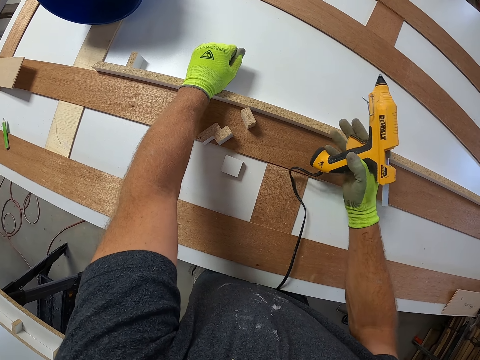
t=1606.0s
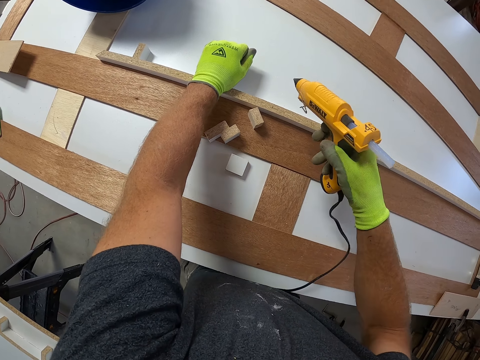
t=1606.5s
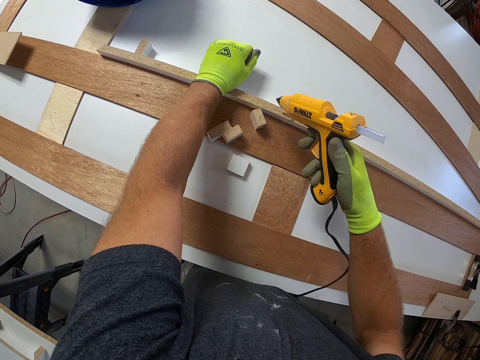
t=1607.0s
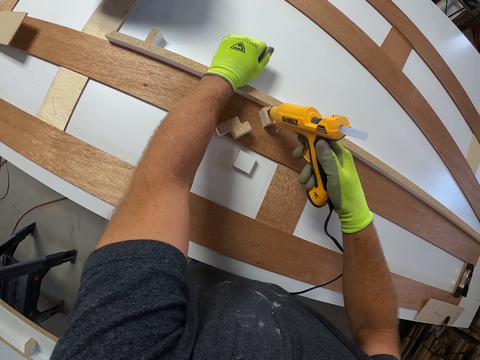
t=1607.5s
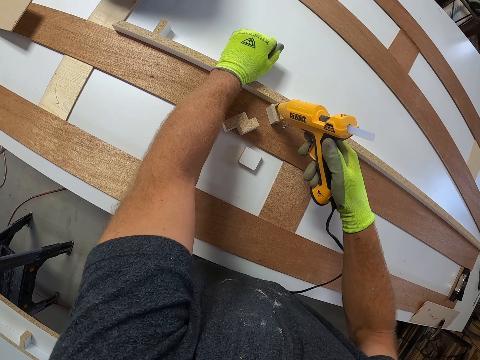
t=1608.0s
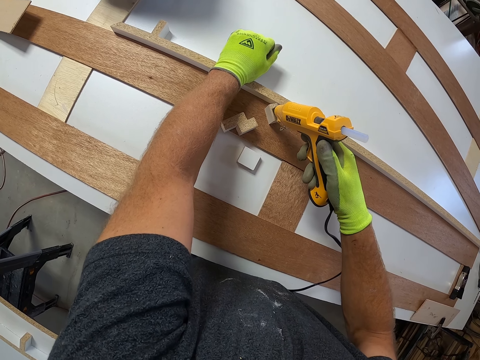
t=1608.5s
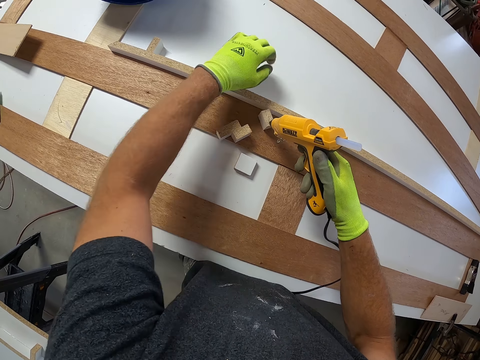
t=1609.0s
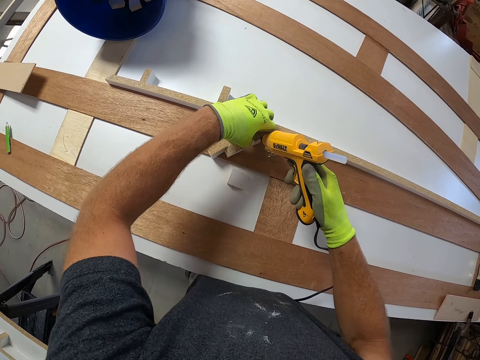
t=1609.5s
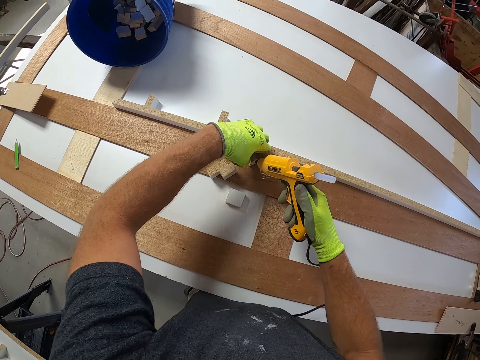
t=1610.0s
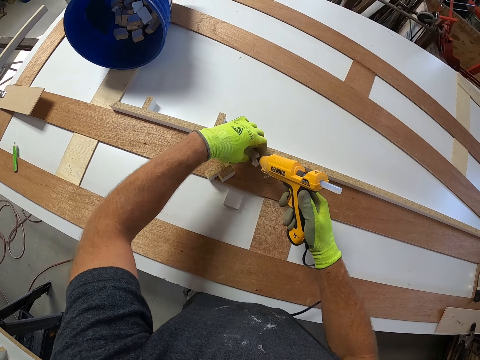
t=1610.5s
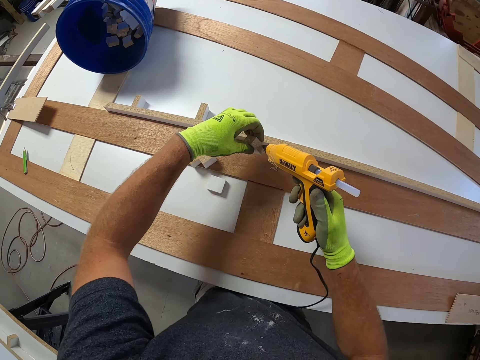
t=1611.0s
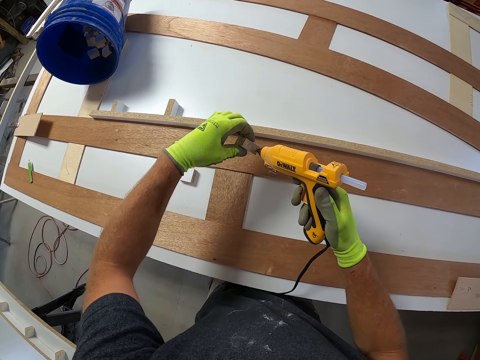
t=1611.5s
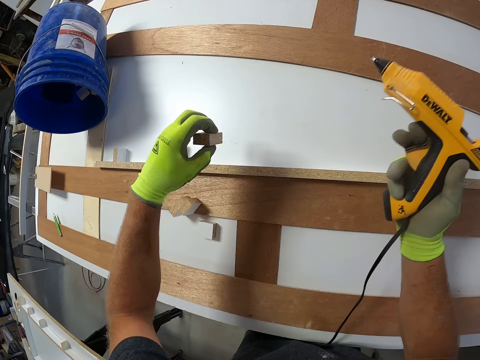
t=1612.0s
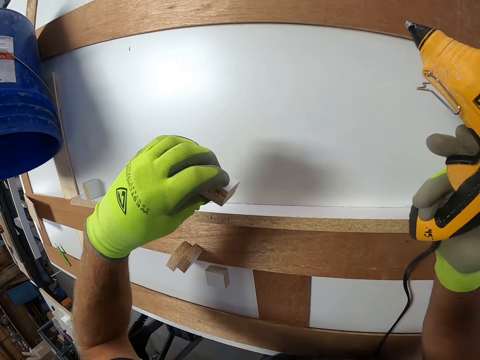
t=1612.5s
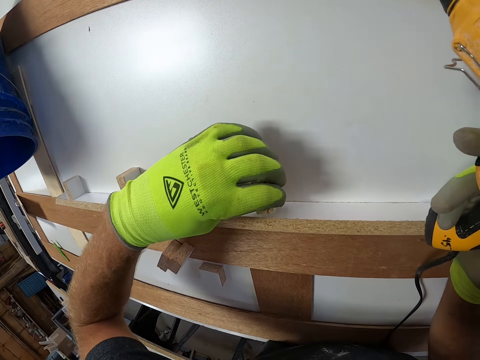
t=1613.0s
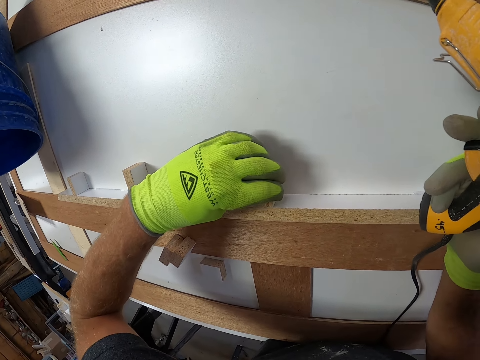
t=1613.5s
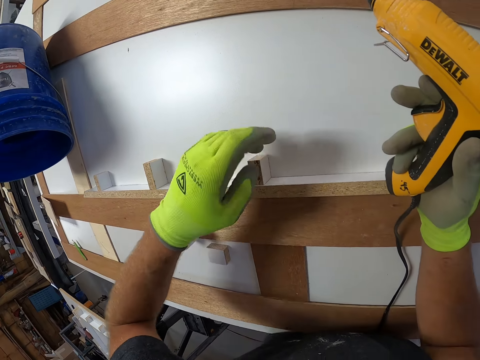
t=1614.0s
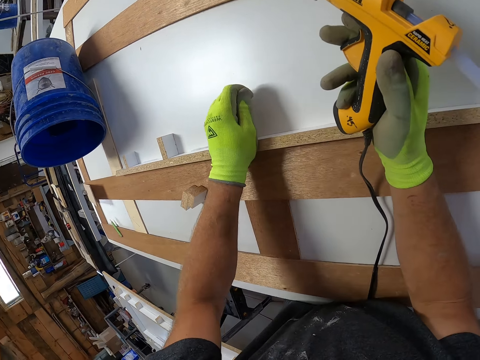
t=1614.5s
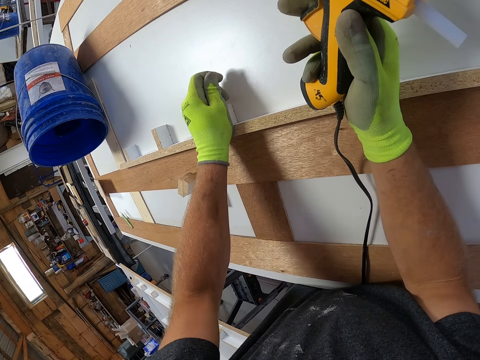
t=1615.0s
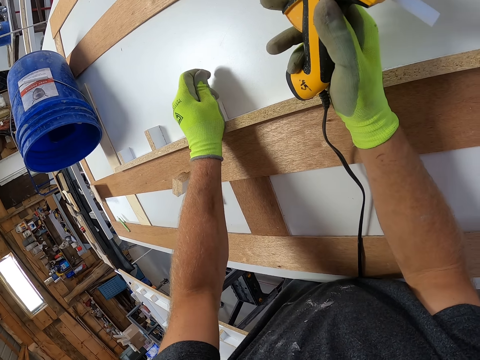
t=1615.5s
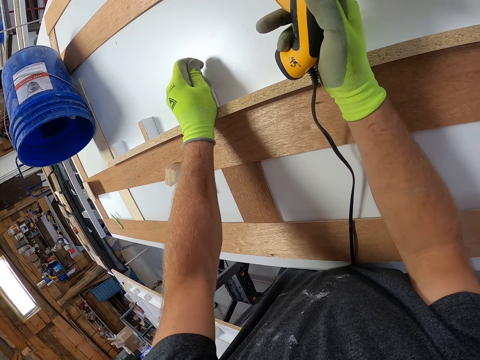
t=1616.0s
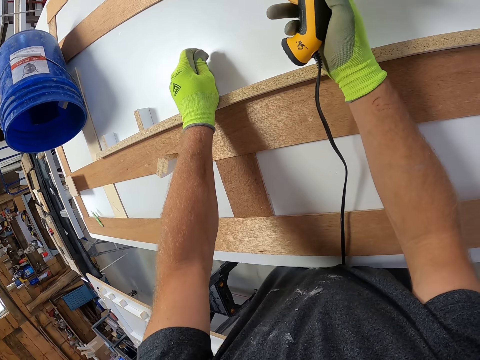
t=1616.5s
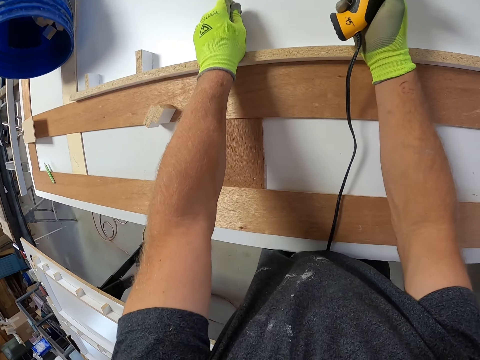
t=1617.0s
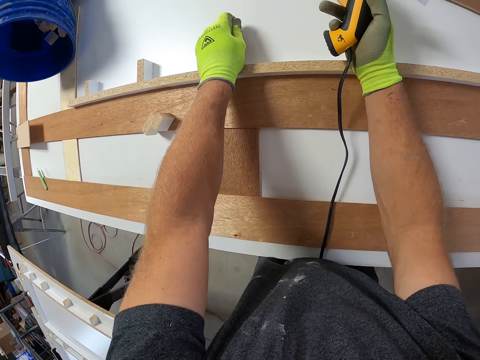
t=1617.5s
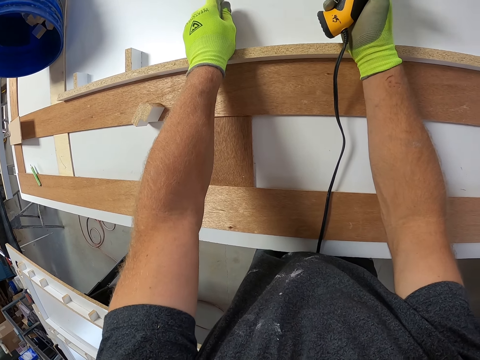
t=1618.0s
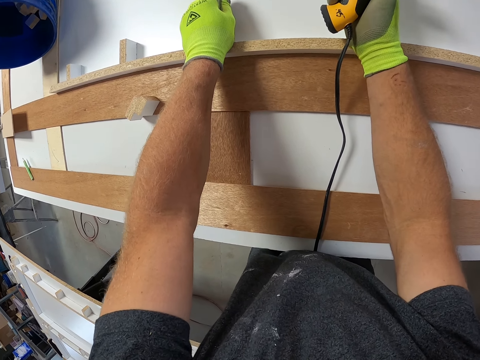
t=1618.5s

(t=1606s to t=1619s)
The camera wearer applies glue to a piece of wood with the glue gun. They pick up a piece of wood from a wood model. They align the piece of wood on the wood model on a table. They apply glue to the piece of wood with the glue gun. They press down the piece of wood. They look around a garage.

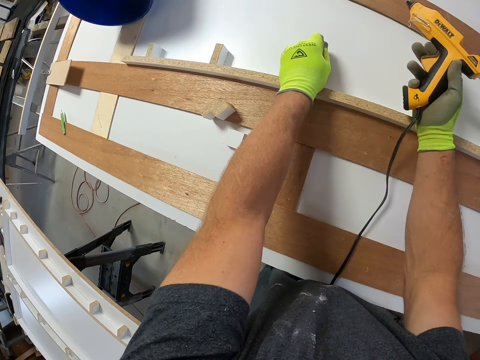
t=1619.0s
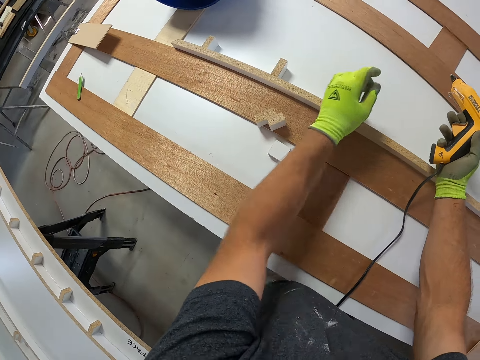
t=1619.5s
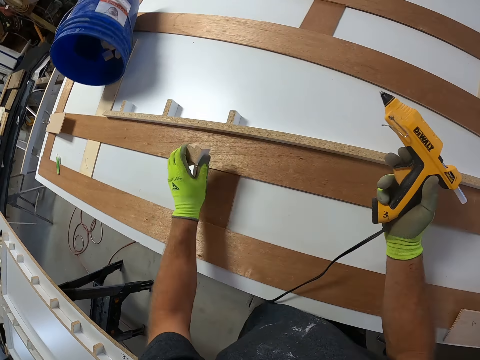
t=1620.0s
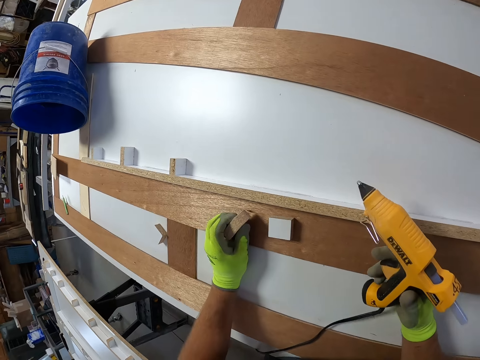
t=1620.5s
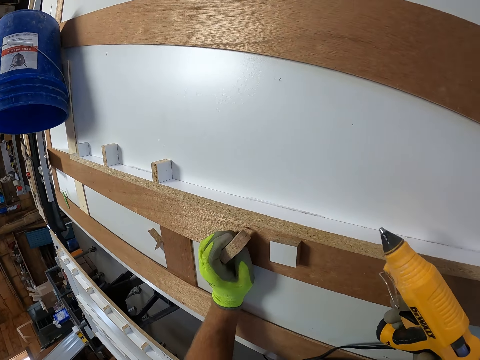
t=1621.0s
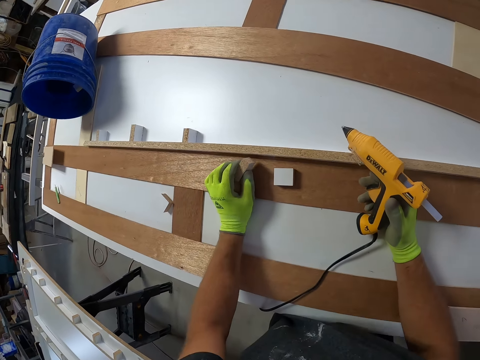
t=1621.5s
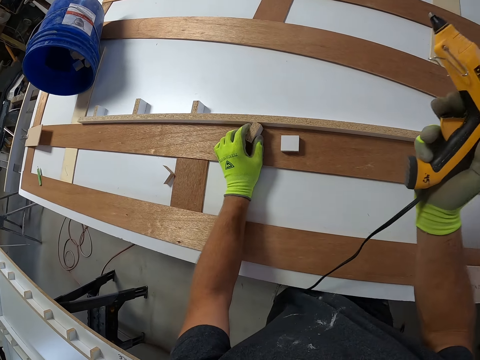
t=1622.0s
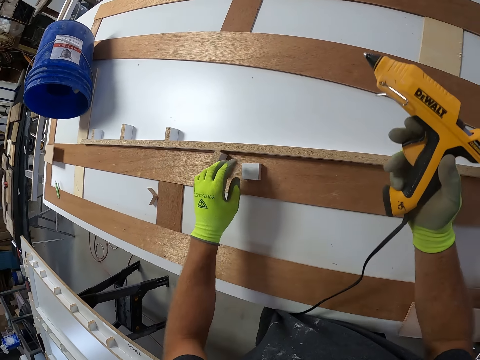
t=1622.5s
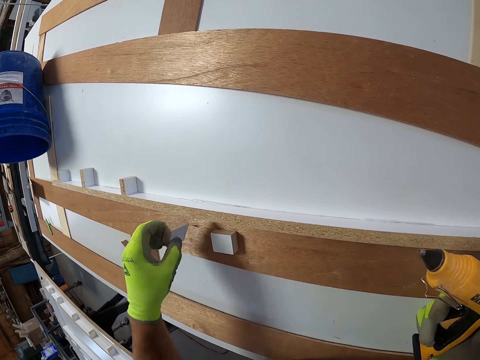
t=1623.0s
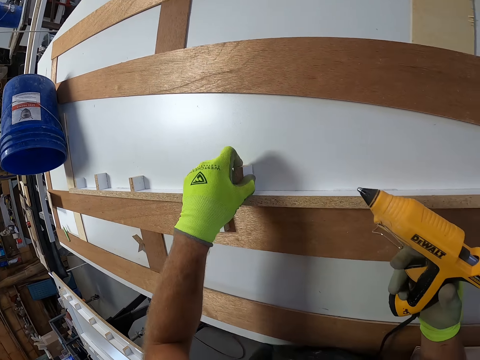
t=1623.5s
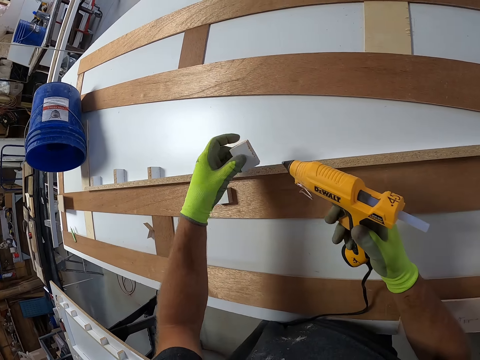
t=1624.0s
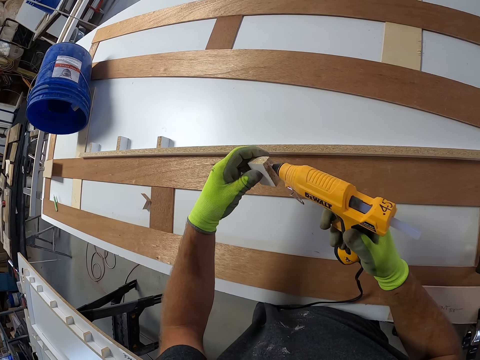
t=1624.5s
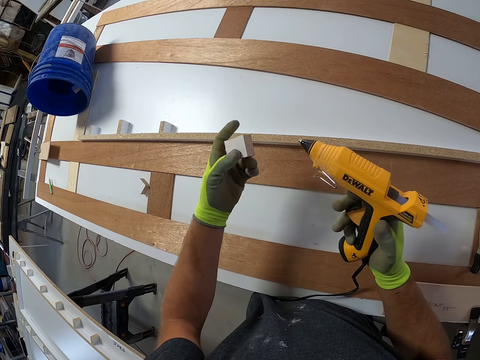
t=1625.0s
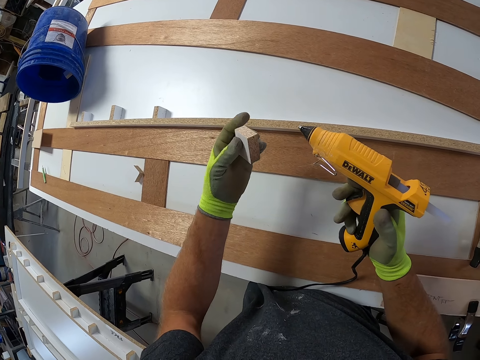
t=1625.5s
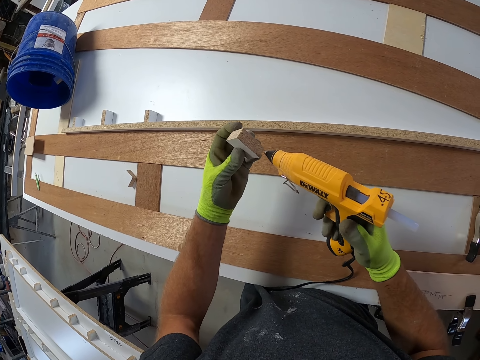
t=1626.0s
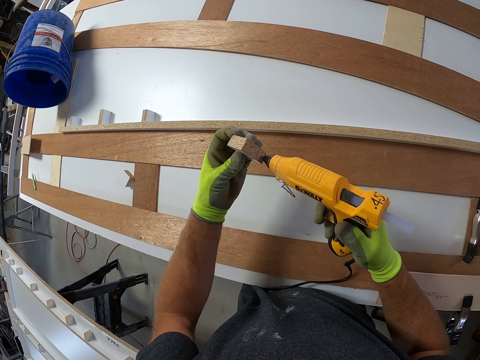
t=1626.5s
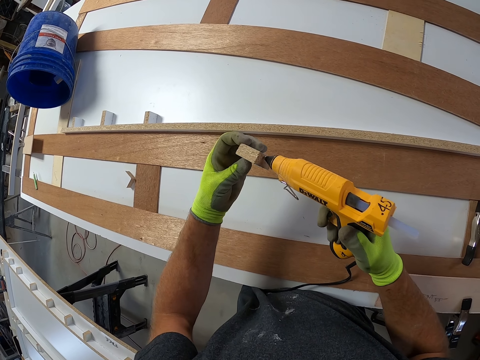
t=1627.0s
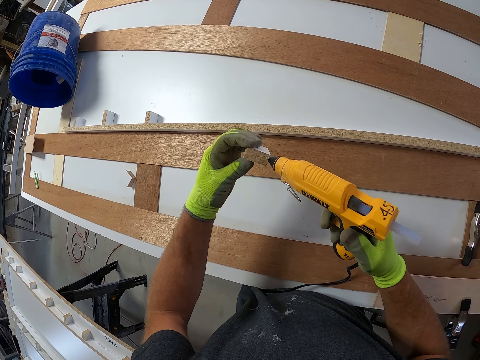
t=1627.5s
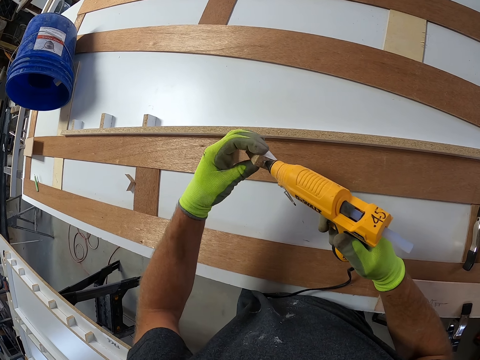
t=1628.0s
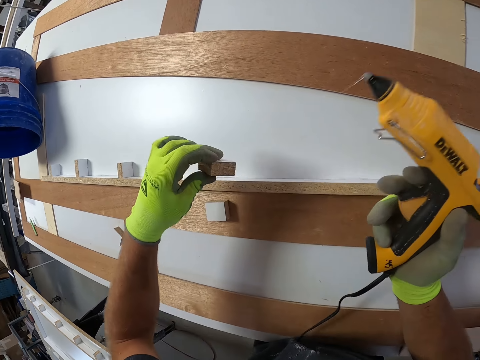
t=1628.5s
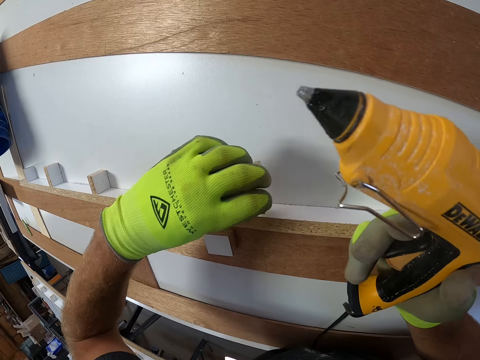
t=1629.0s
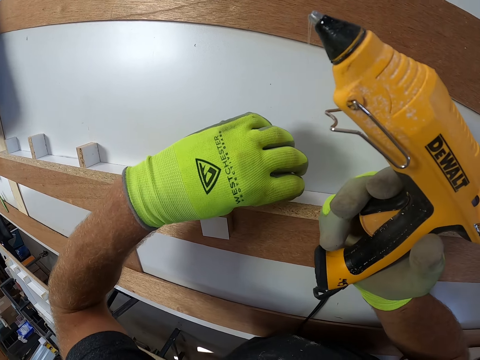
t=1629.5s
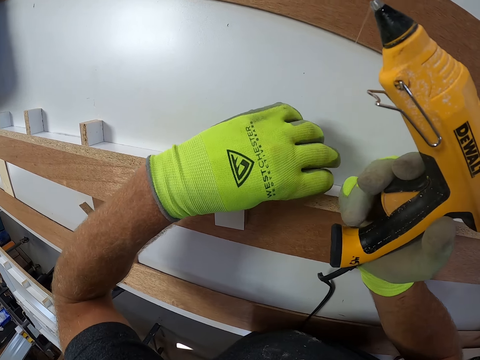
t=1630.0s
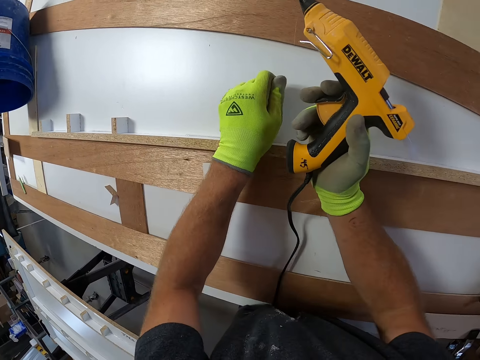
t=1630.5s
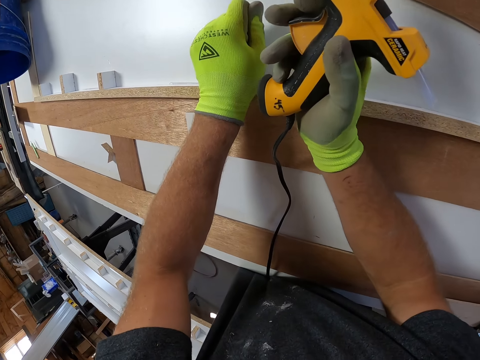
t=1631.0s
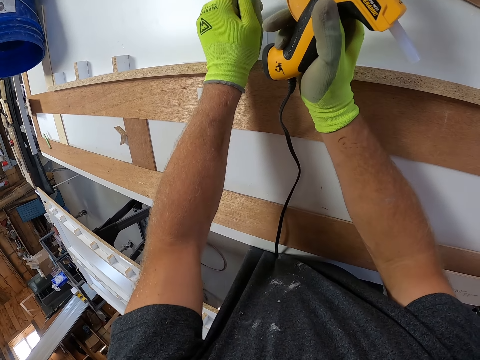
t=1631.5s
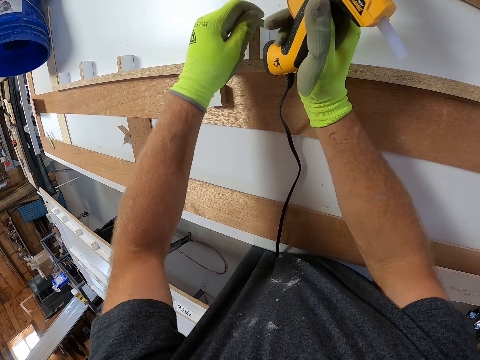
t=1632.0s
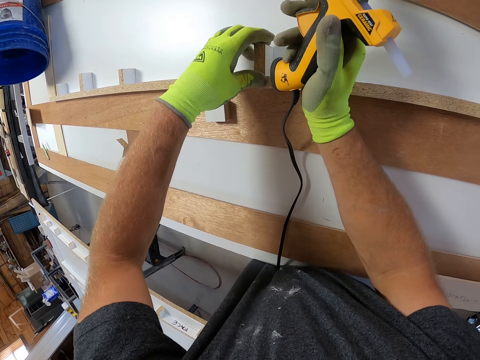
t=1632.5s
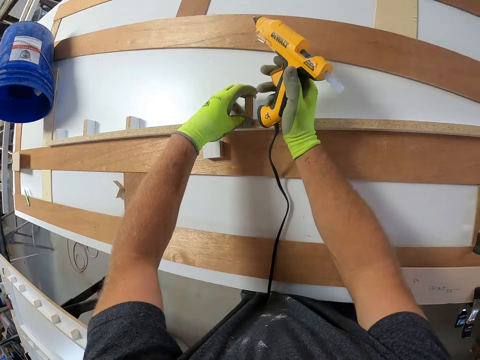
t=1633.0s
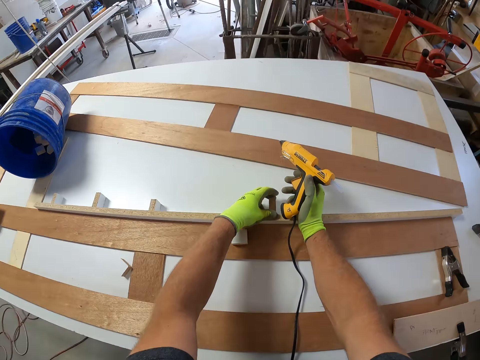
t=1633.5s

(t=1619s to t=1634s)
The camera wearer takes a piece of wood from the board. They take a piece of wood from the board again. They apply glue to the piece of wood with the glue gun. They align the piece of wood on a wood model on a table. They apply glue to the piece of wood with the glue gun. They press down the piece of wood.
